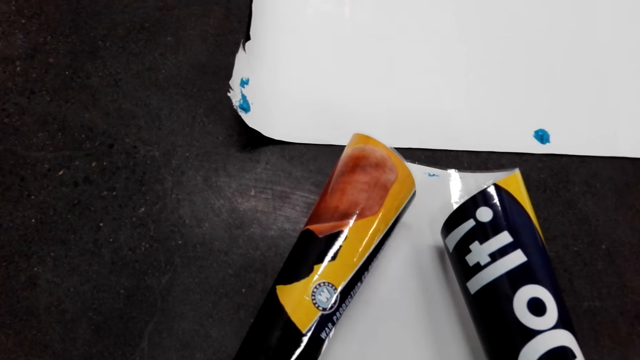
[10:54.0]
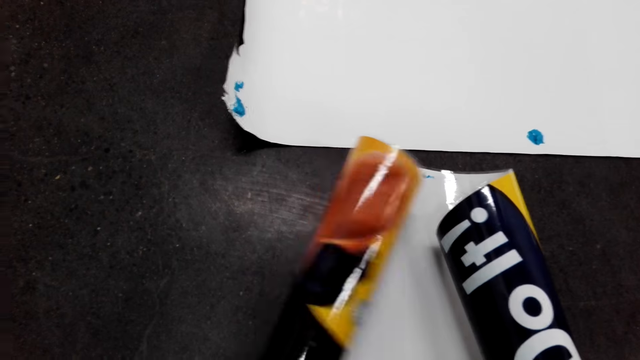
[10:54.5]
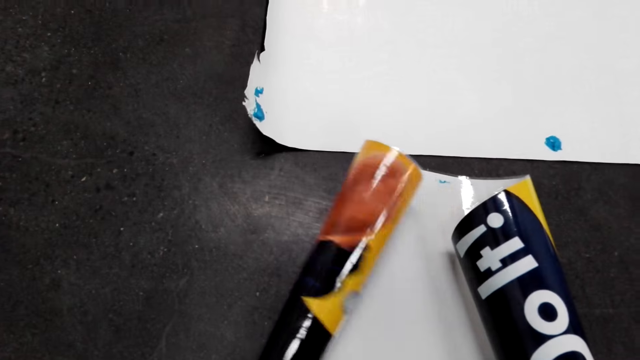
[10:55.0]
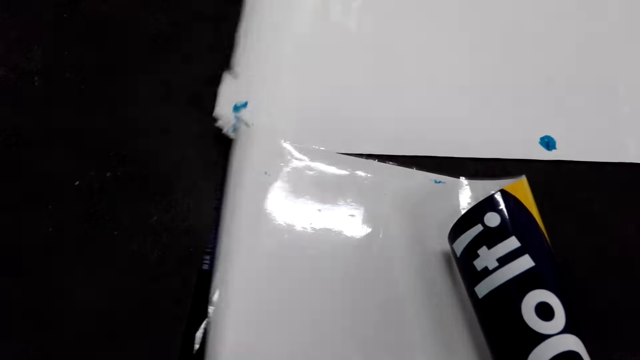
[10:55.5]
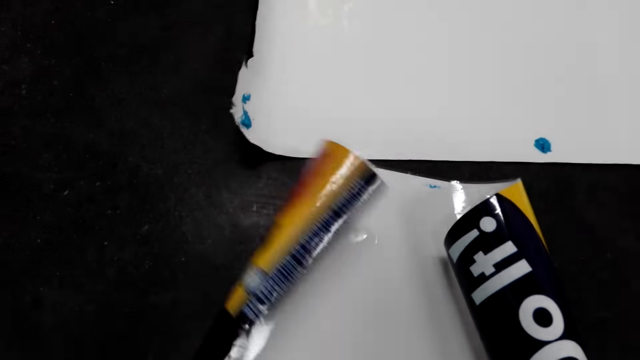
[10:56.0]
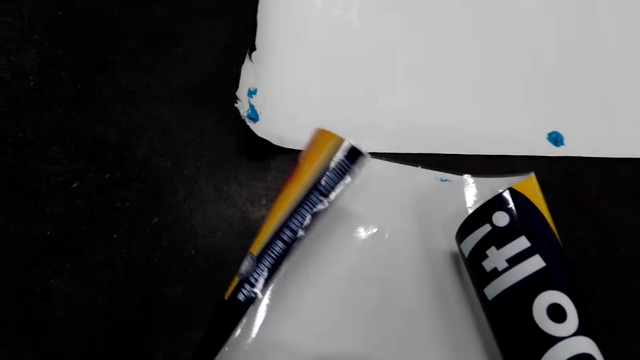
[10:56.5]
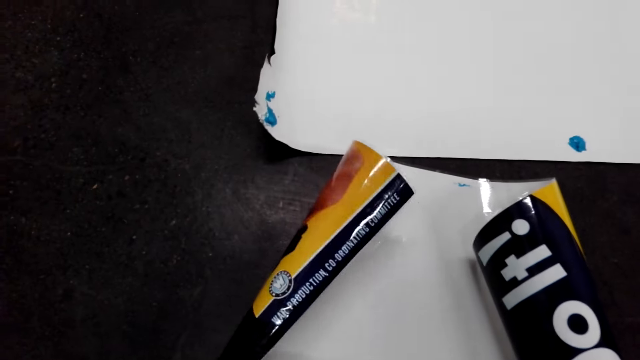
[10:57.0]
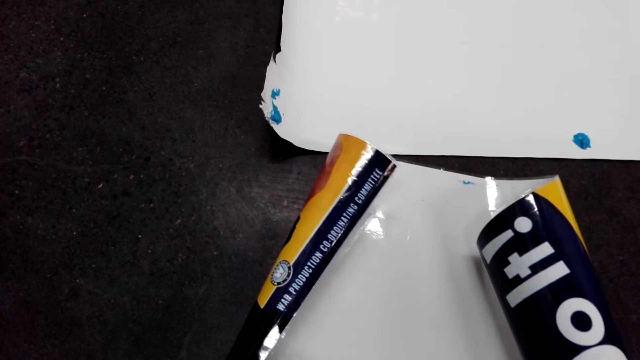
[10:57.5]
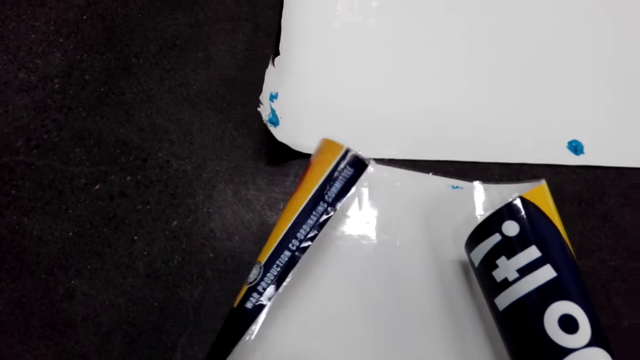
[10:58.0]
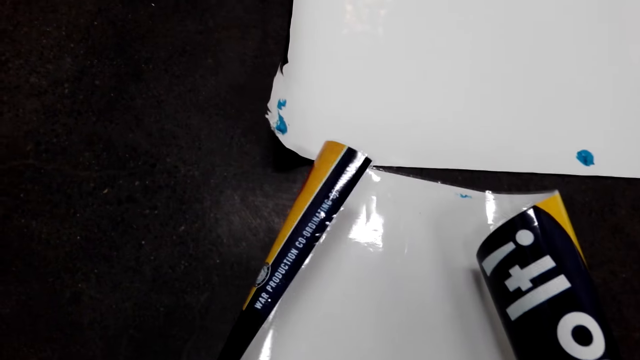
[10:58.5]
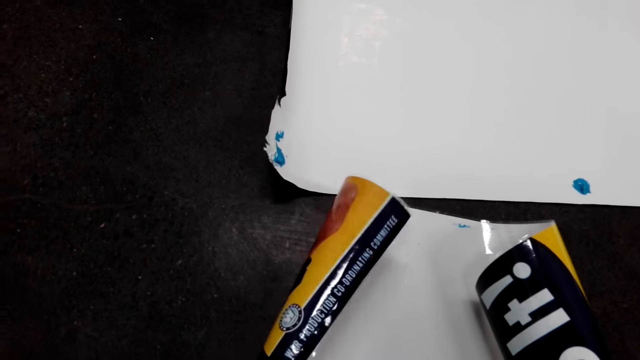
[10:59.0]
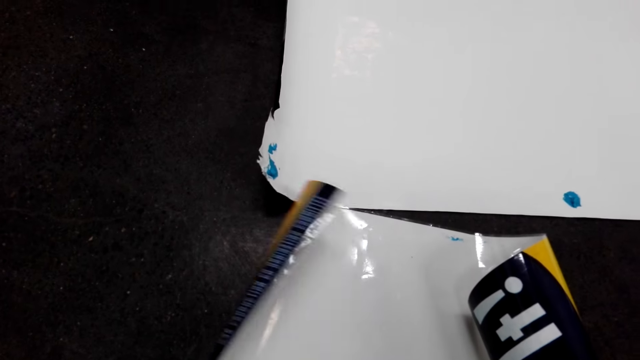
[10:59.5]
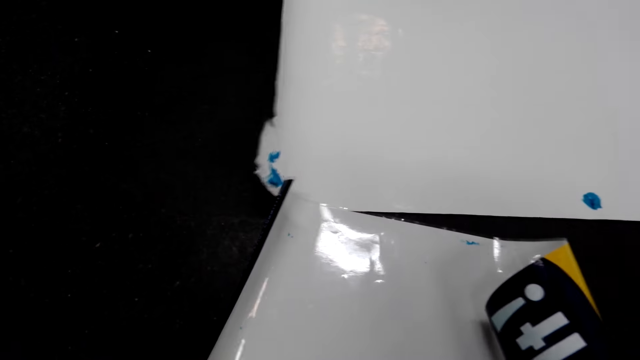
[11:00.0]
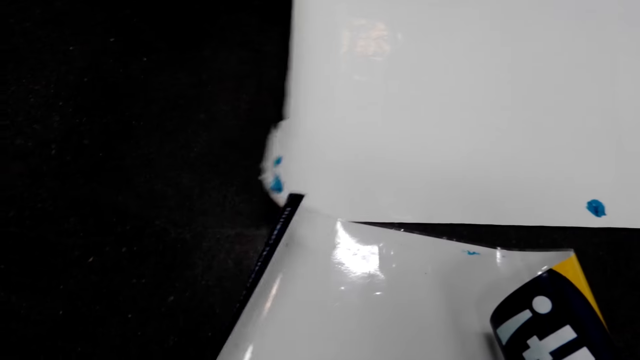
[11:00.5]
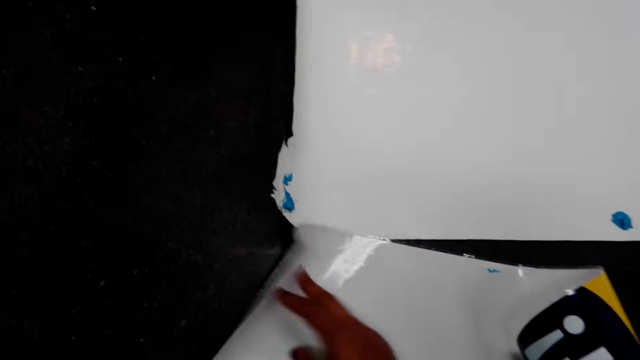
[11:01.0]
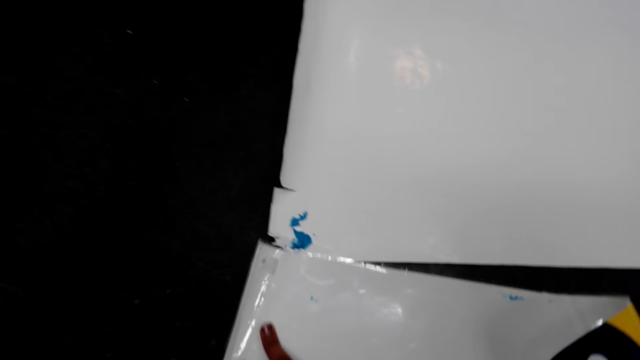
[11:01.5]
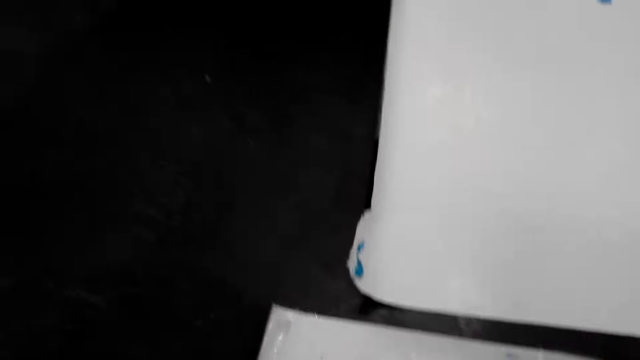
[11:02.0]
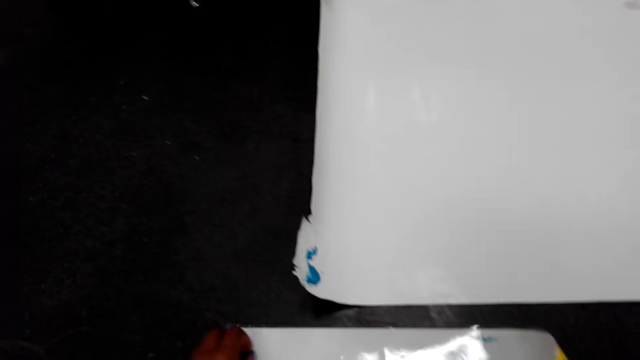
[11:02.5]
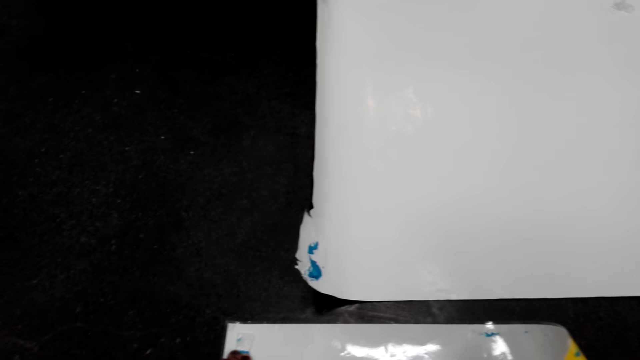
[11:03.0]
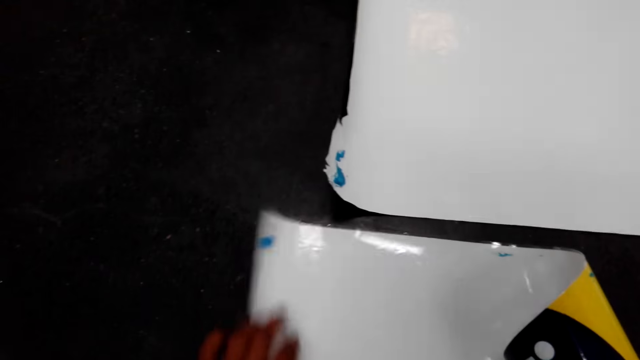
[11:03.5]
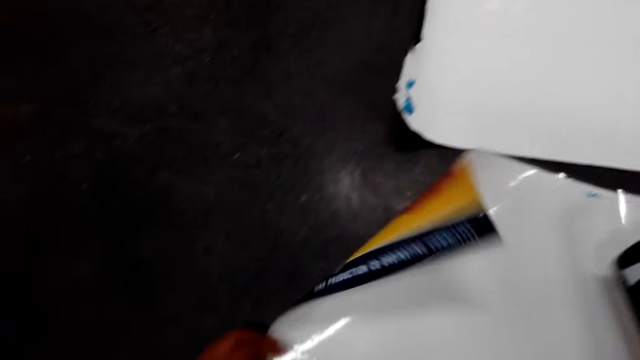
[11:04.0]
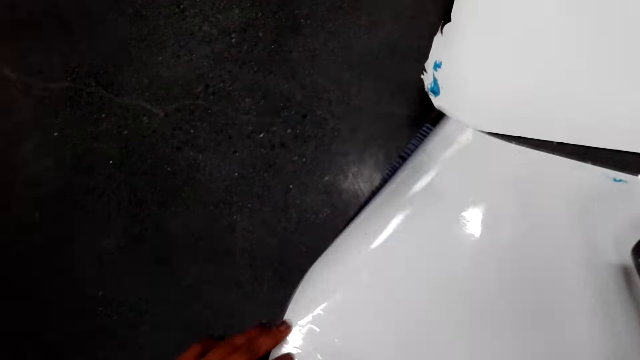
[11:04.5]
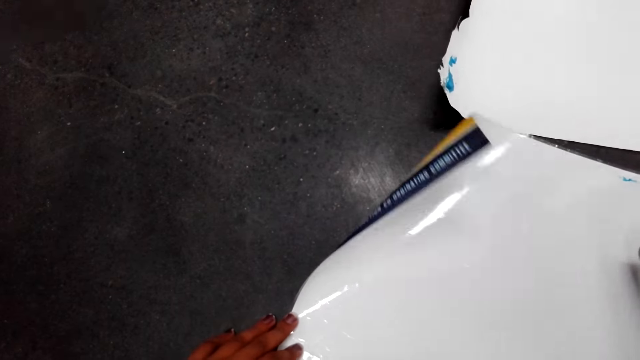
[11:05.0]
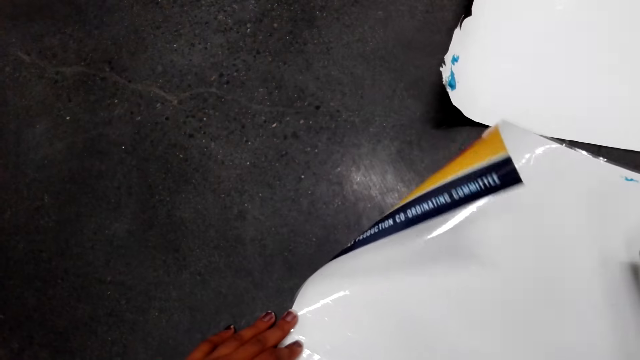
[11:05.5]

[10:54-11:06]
The camera wearer straightens a chart on the floor. She spreads the poster. She applies glue on the chart and moves her left hand on the chart. She turns around the room.

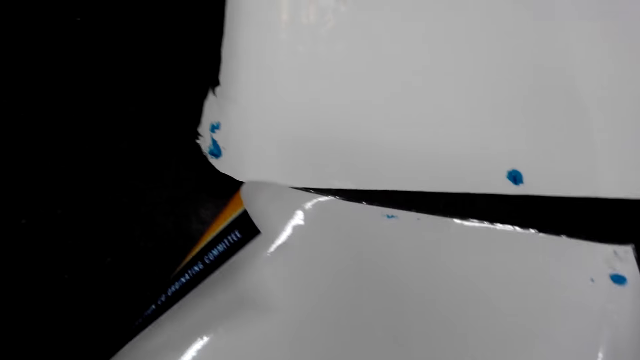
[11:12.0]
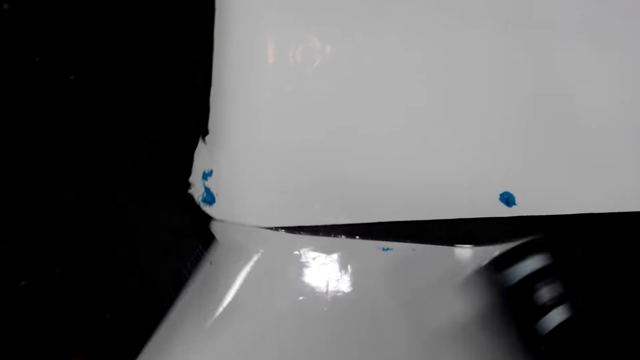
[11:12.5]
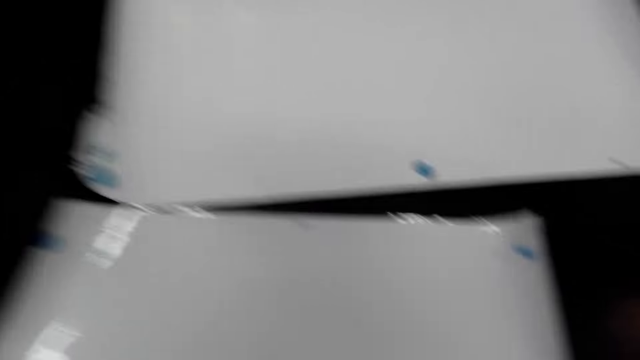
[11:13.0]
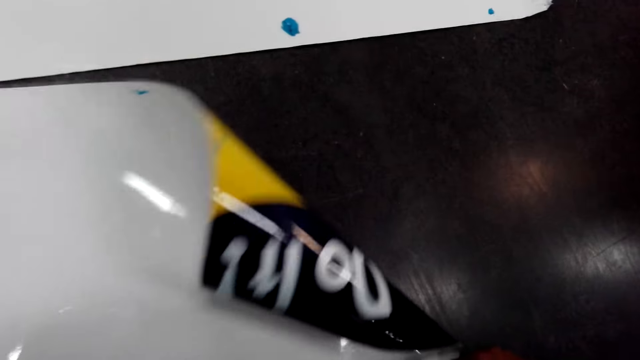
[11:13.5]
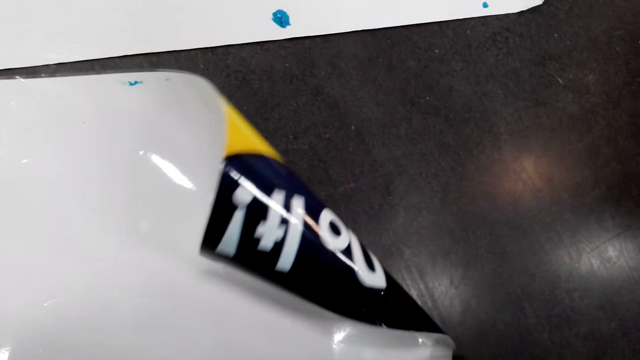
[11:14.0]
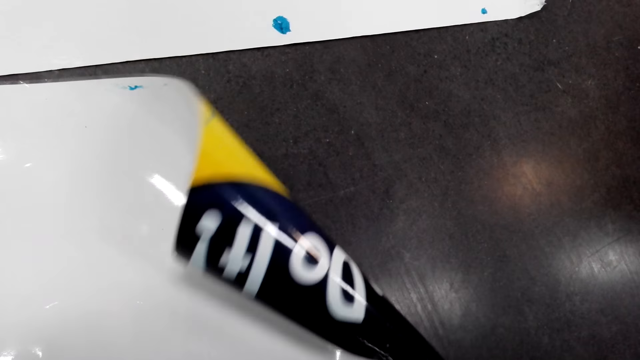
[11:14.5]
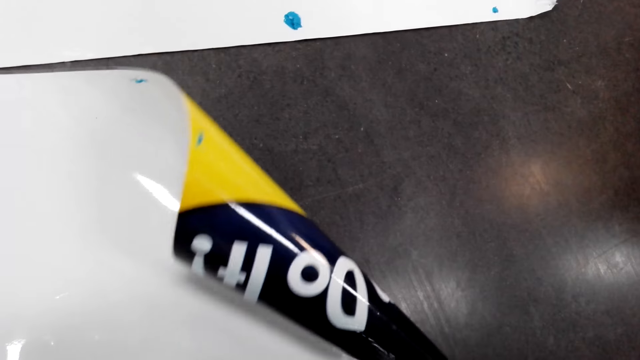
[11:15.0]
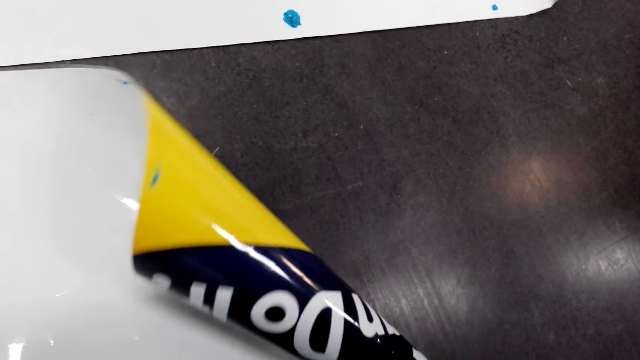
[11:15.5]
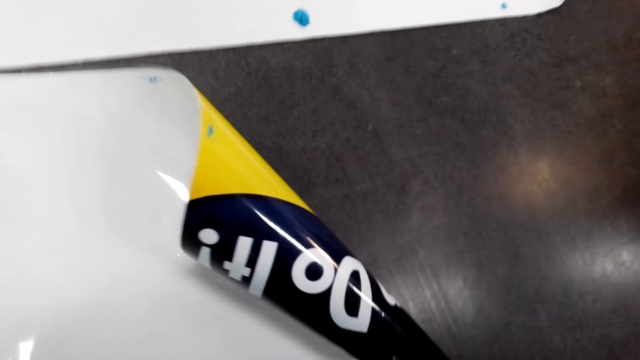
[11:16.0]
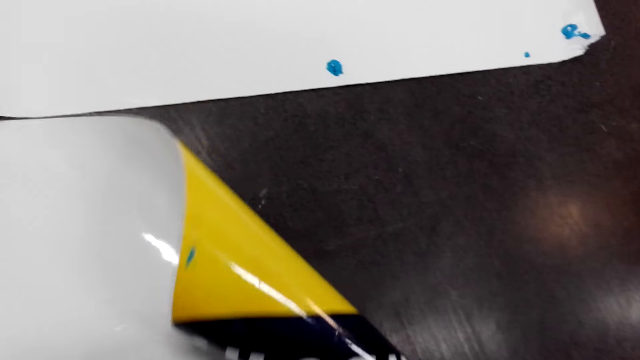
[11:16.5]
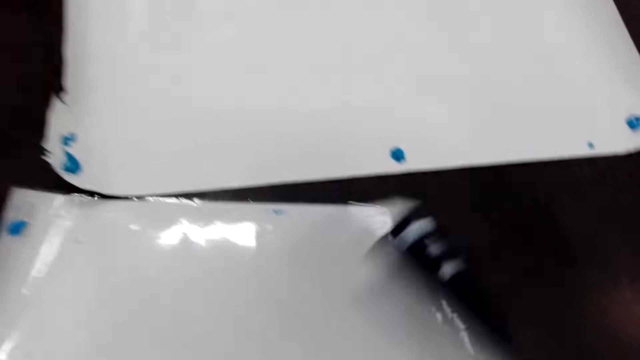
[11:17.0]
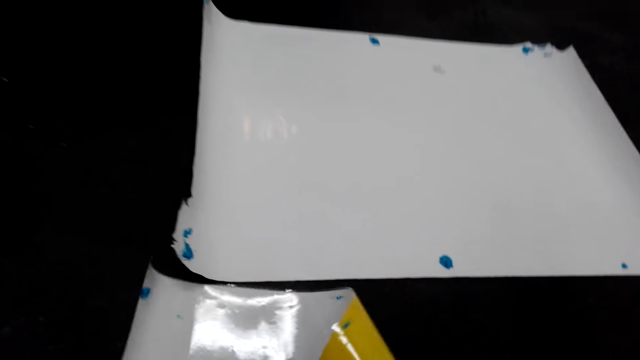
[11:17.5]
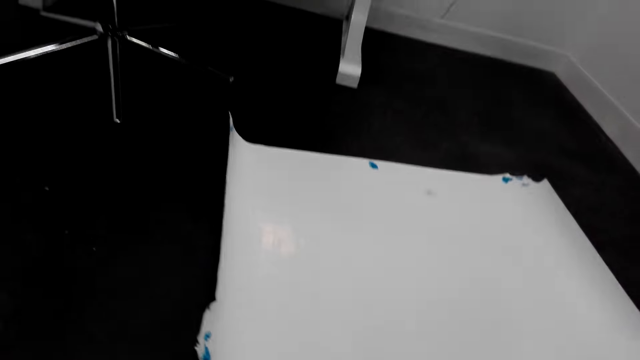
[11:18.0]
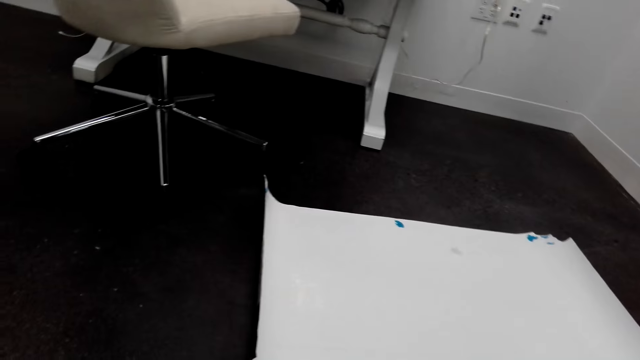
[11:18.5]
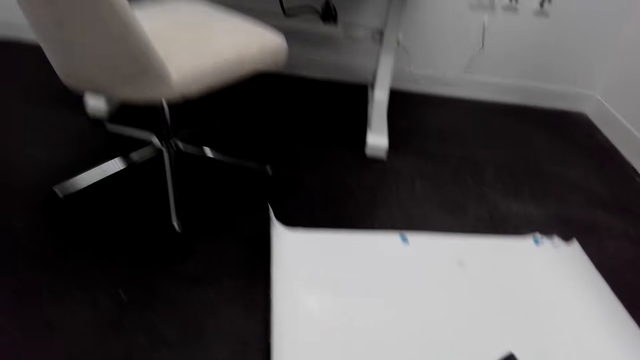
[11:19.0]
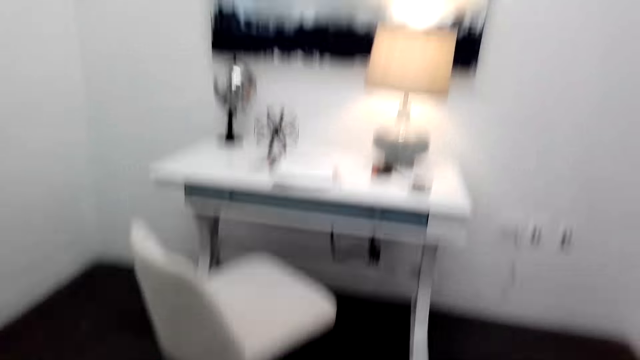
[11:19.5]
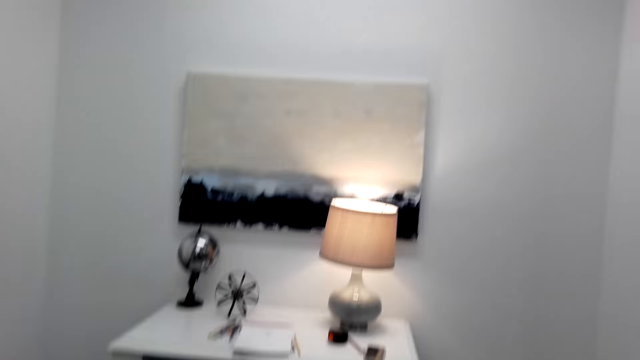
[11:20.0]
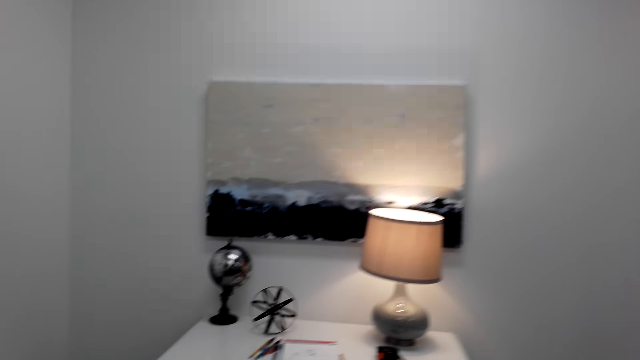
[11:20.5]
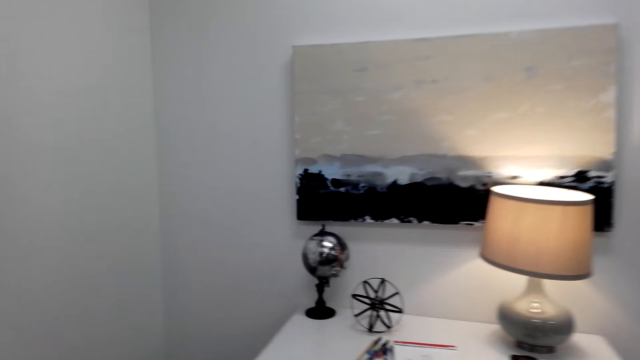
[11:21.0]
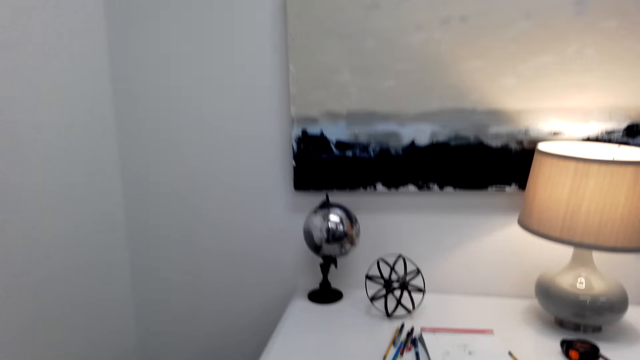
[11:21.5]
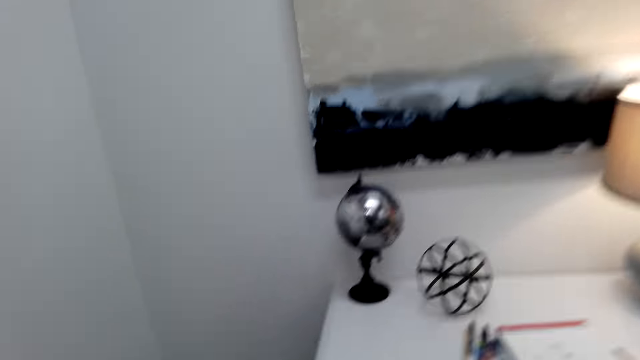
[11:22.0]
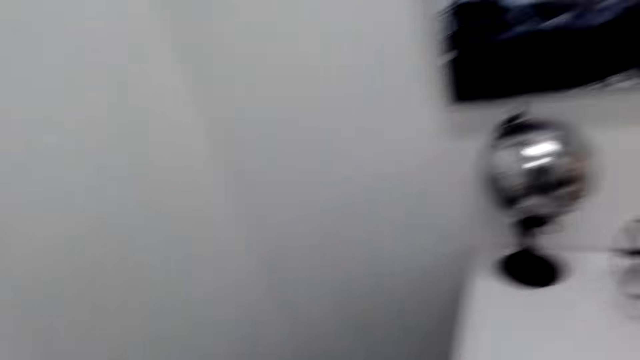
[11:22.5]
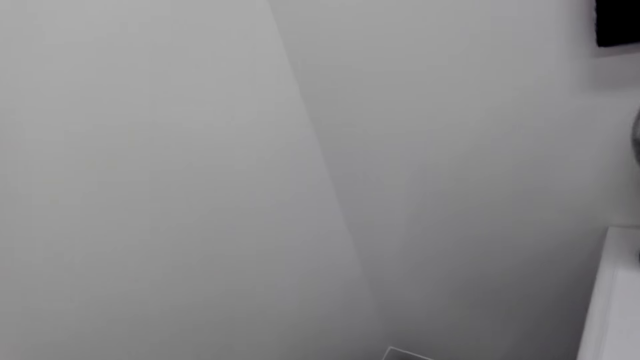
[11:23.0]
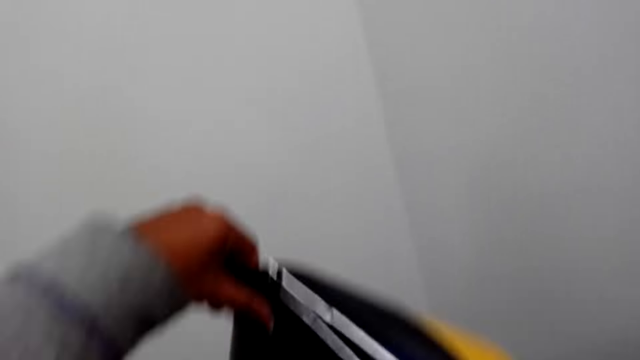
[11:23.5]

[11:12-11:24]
The camera wearer turns around the room. They stare at the chart. They look around the room. They walk around the room towards the wall.
